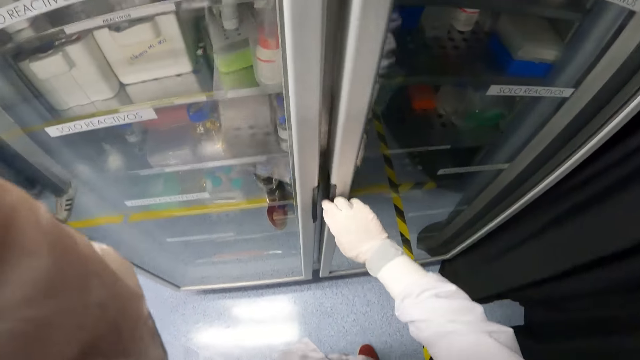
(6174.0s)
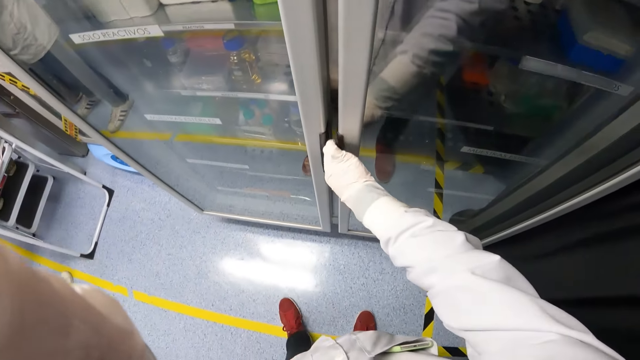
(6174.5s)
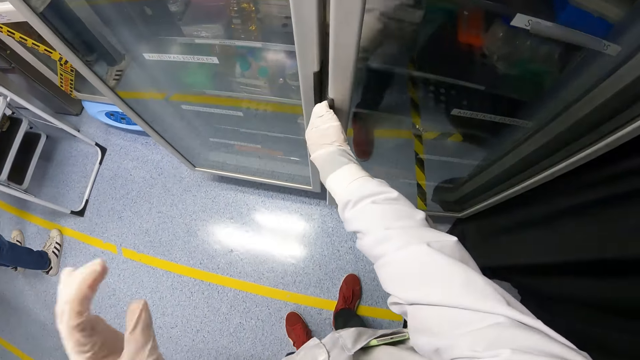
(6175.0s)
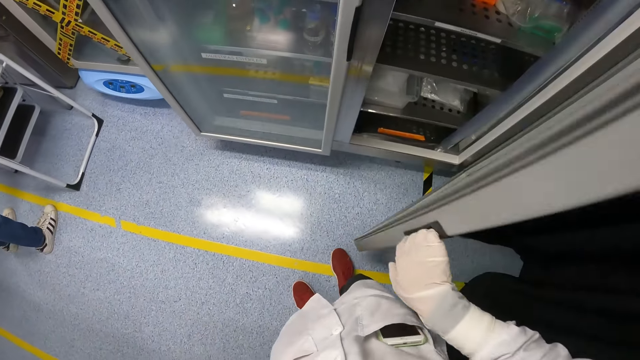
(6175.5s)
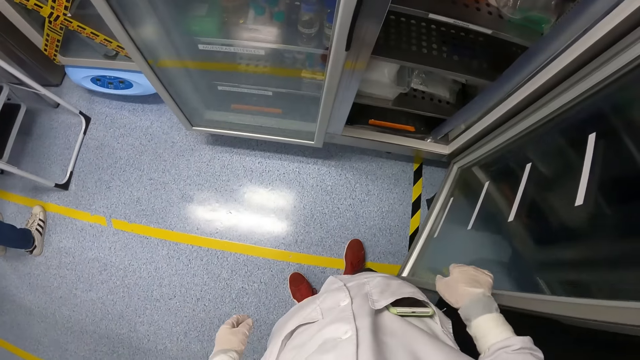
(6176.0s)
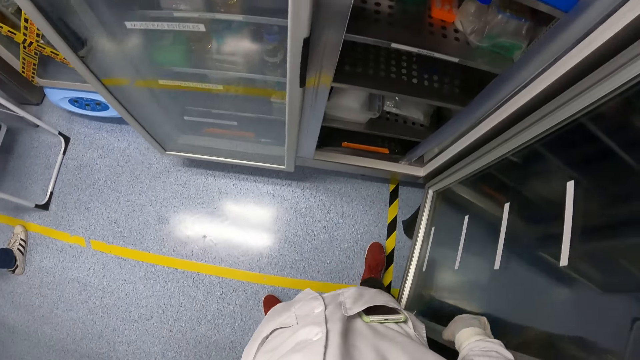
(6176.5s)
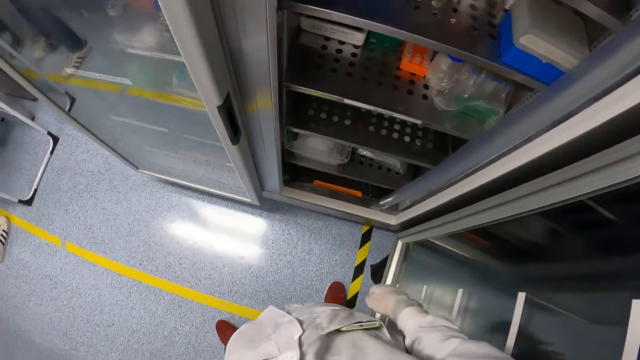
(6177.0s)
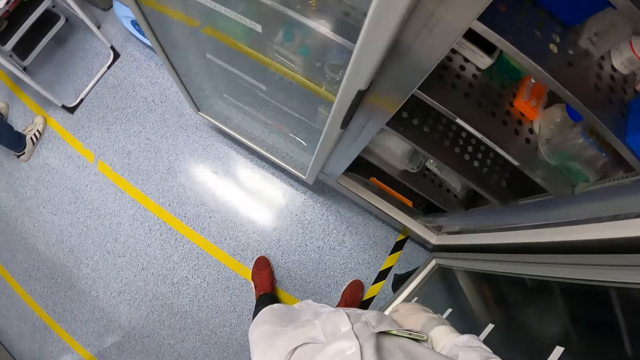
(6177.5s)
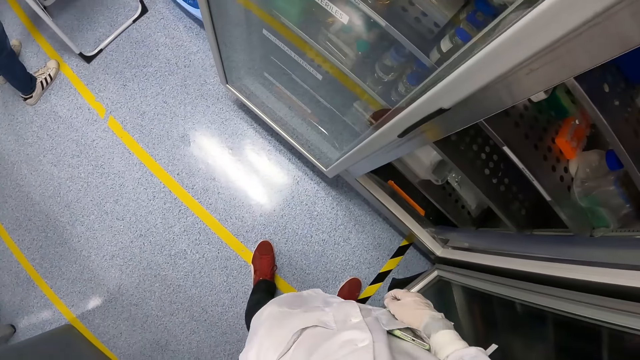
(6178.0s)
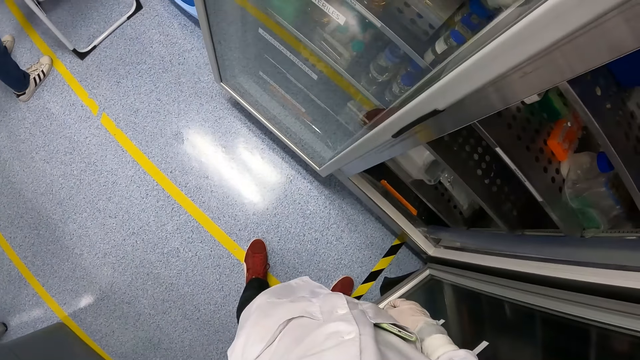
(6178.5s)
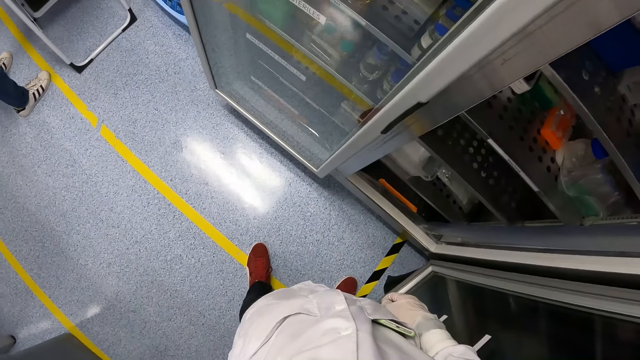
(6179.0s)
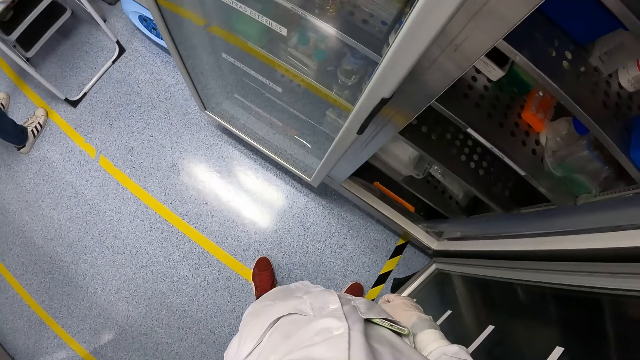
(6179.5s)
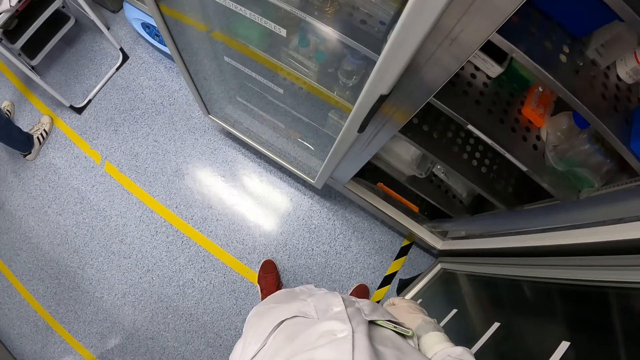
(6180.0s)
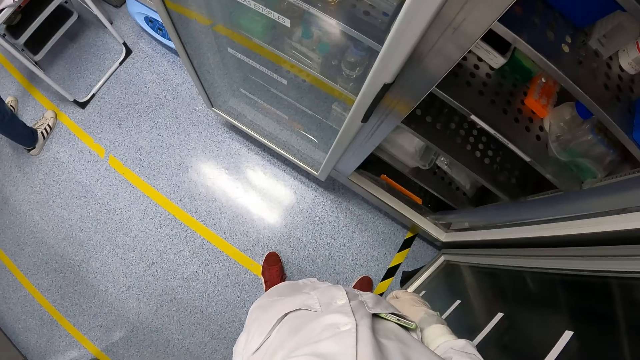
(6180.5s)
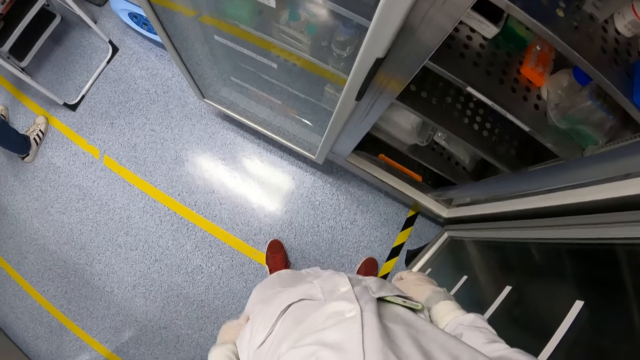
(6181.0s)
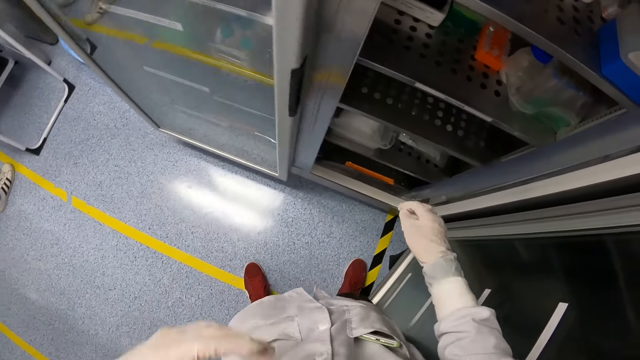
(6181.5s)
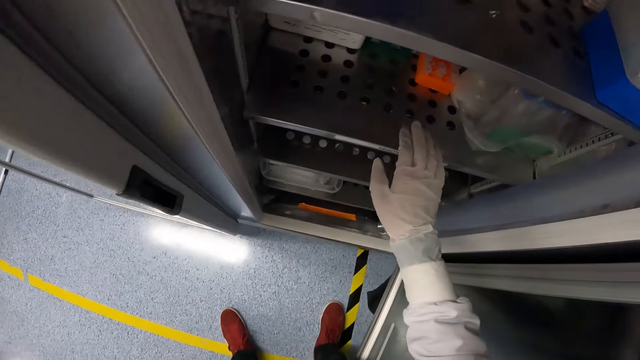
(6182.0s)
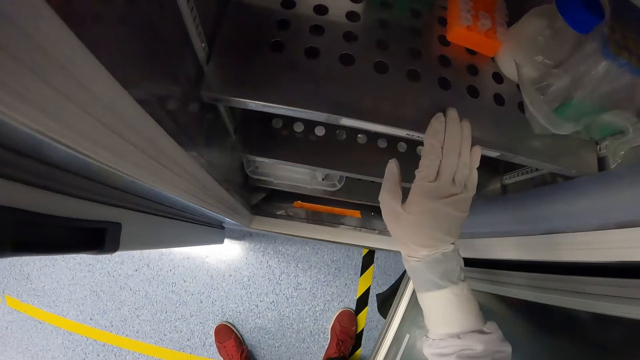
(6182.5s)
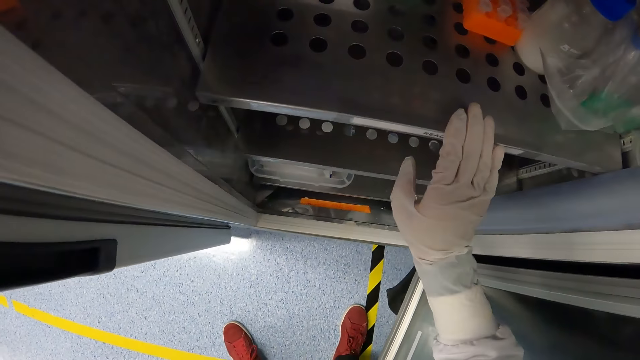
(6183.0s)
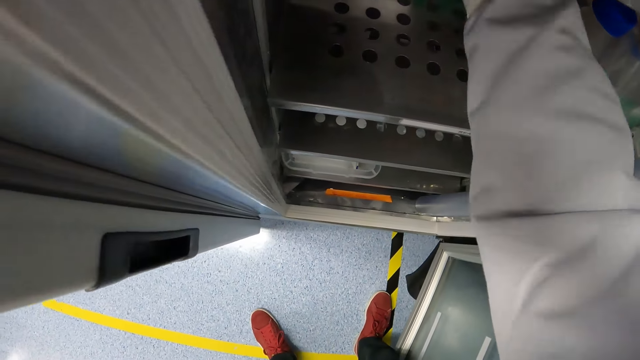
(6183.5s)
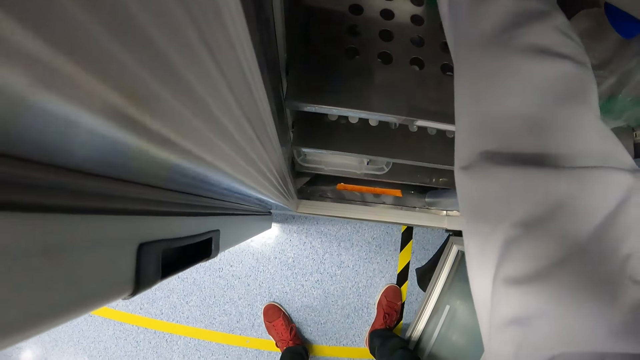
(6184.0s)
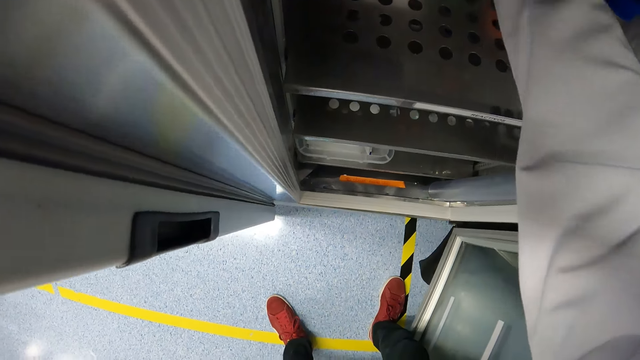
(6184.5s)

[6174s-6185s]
The camera wearer opens a laboratory fridge with his right gloved hand. He looks round. He touches the fridge shelf.

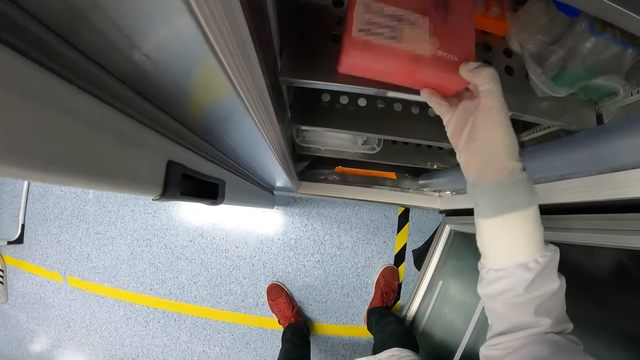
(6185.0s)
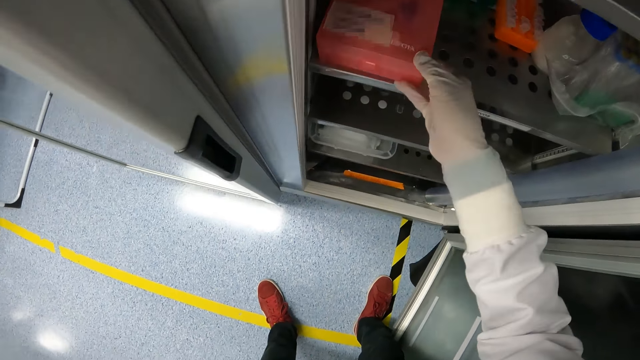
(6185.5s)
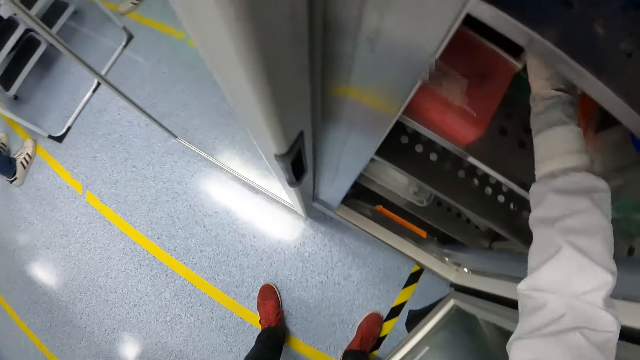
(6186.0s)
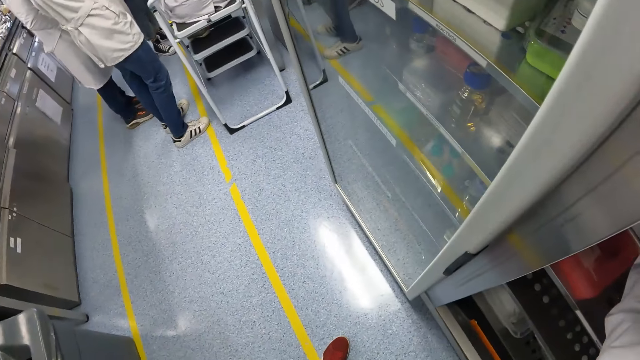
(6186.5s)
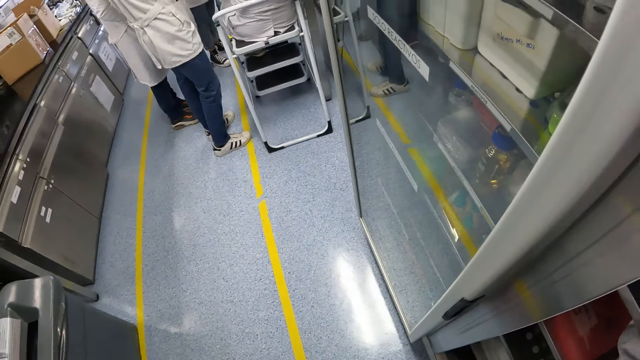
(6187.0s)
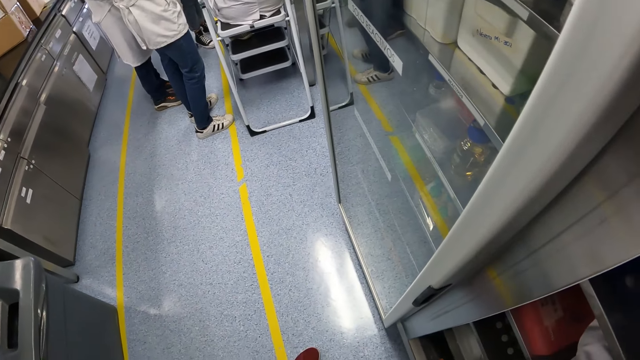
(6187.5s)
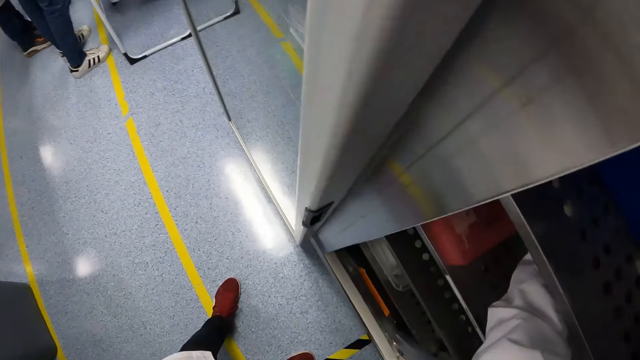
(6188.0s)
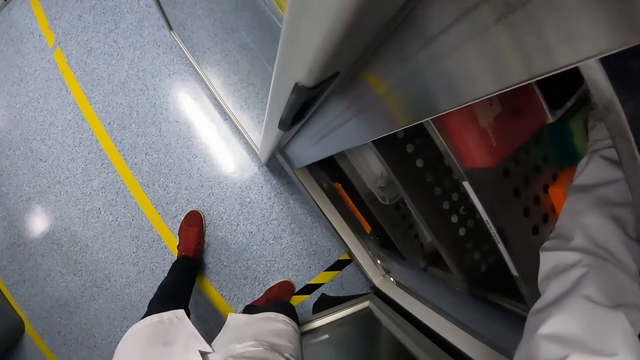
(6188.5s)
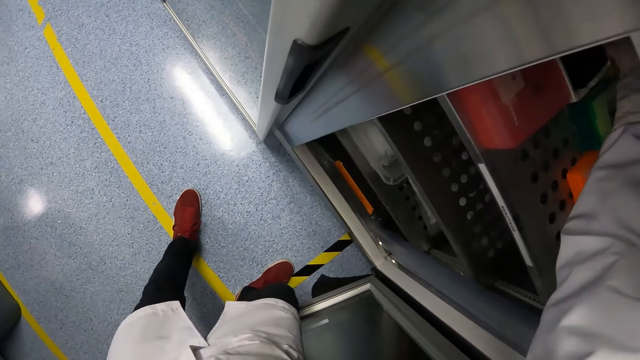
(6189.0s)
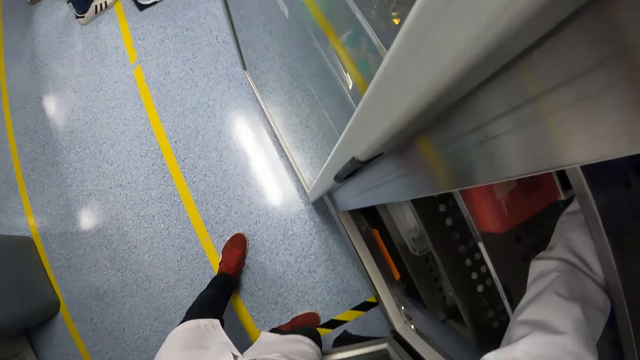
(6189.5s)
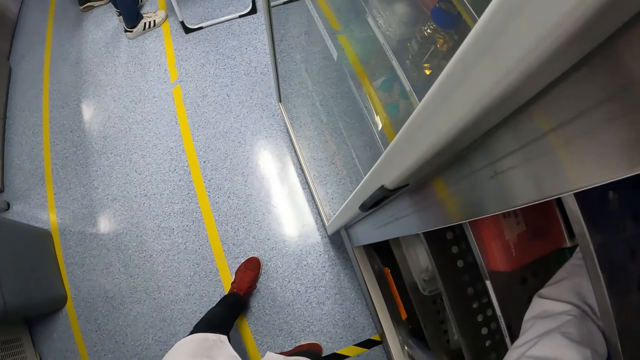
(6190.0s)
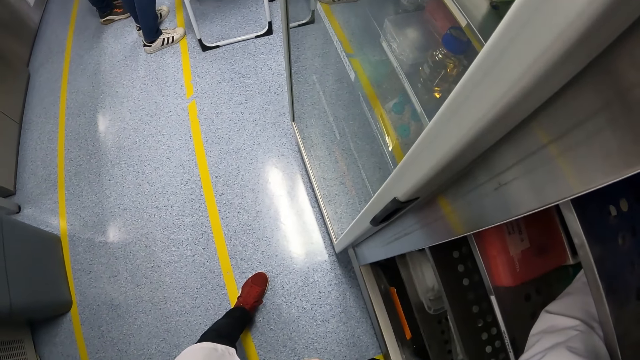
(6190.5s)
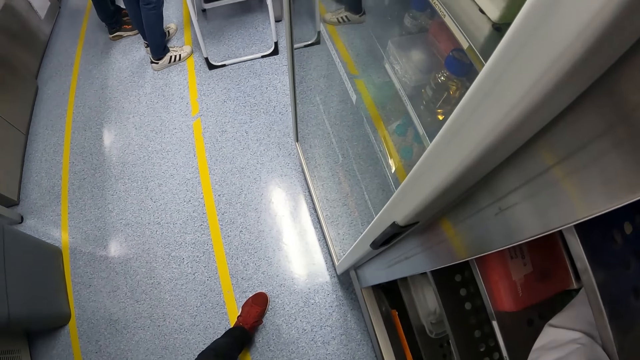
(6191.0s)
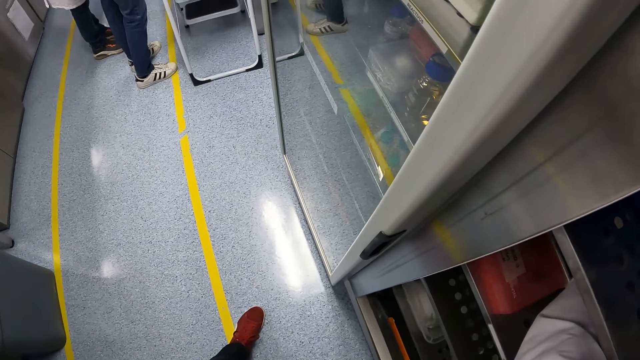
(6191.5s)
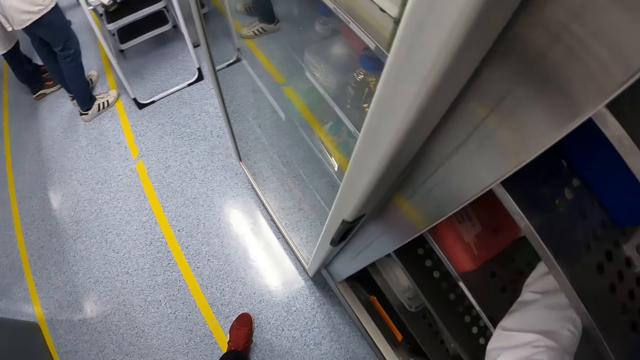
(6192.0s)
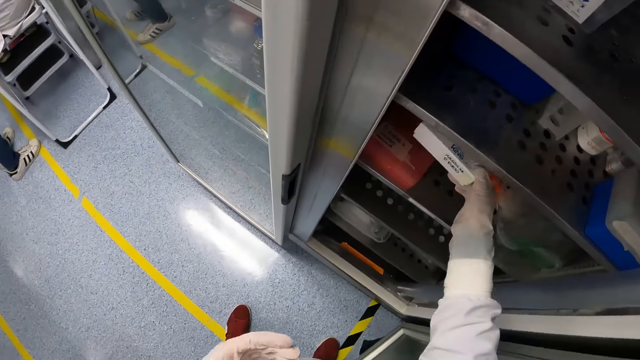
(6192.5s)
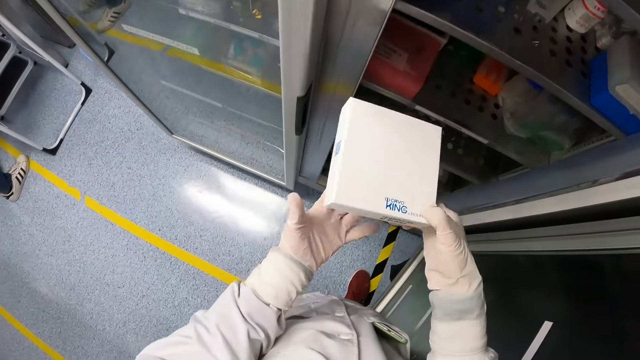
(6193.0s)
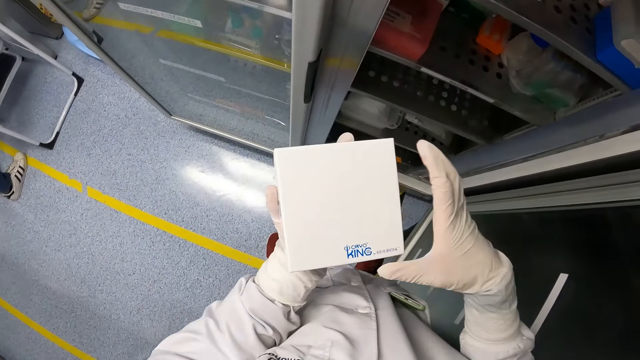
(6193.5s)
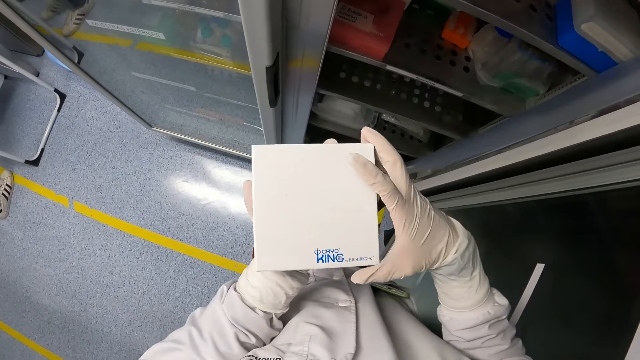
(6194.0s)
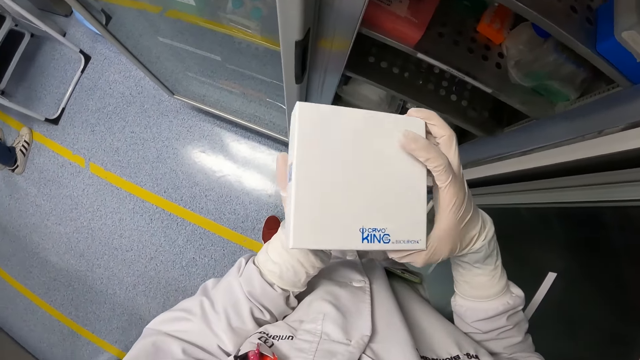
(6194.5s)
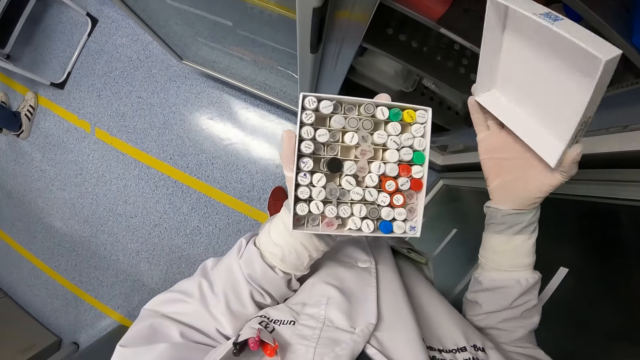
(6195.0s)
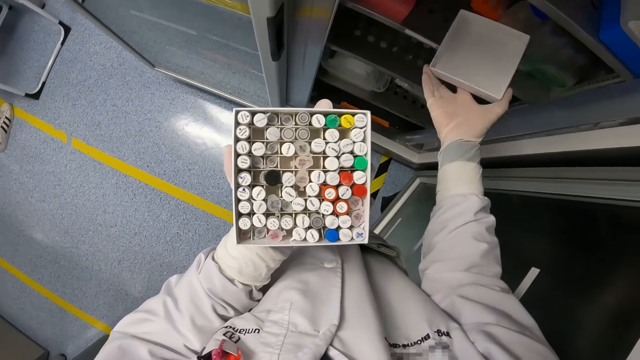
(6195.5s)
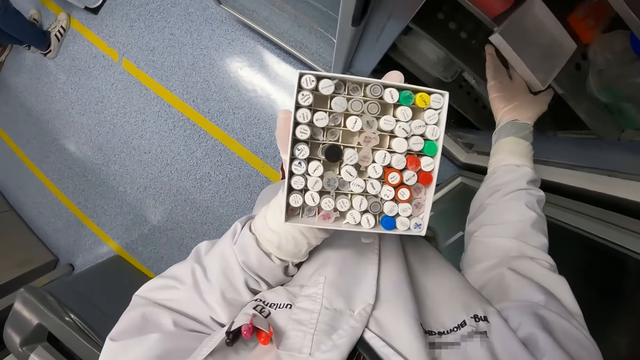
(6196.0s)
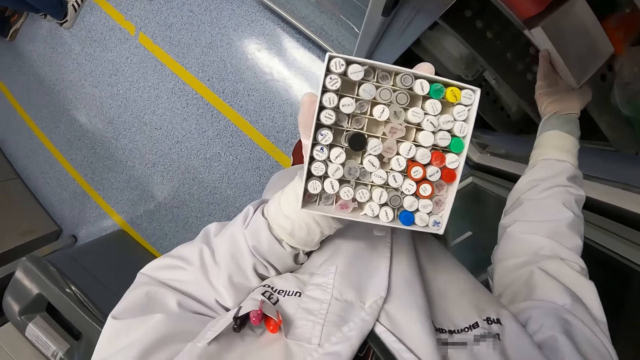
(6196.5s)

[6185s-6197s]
The camera wearer adjusts a container in the laboratory fridge with his right gloved hand. He picks a box from the fridge, puts the box on the shelf. He looks round. He picks a classic rack from the laboratory fridge with his right gloved hand. He holds the specimen rack with both gloved hands. He opens the specimen rack with his right gloved hand. He puts the box lid on the shelf.
